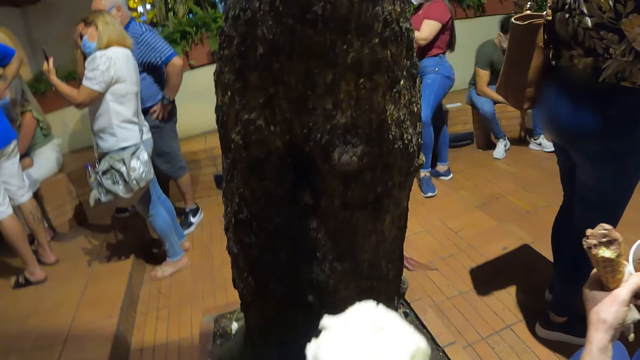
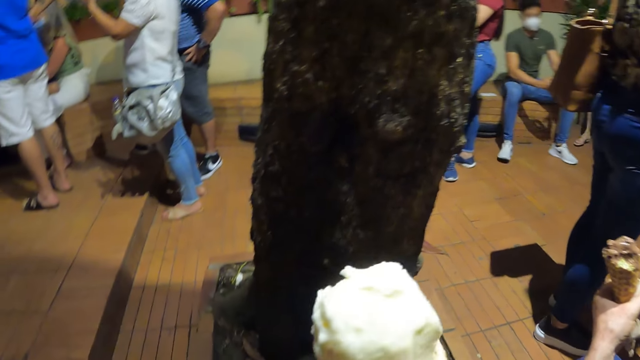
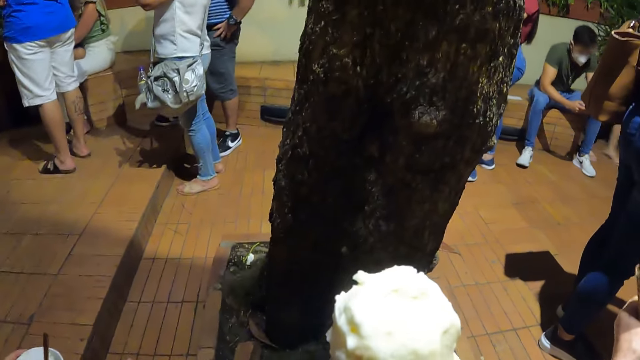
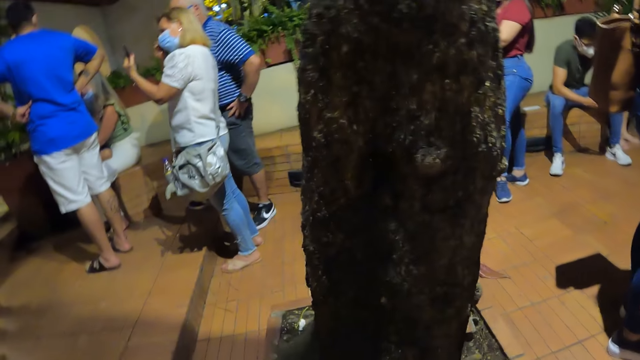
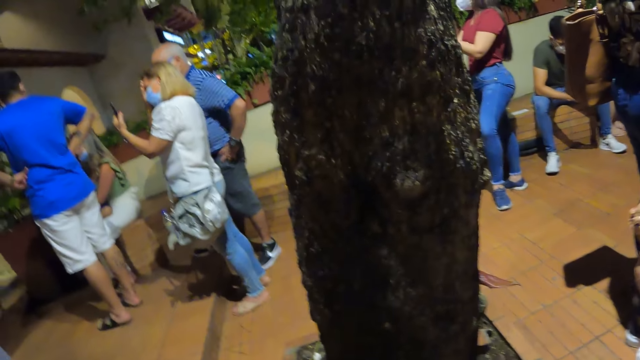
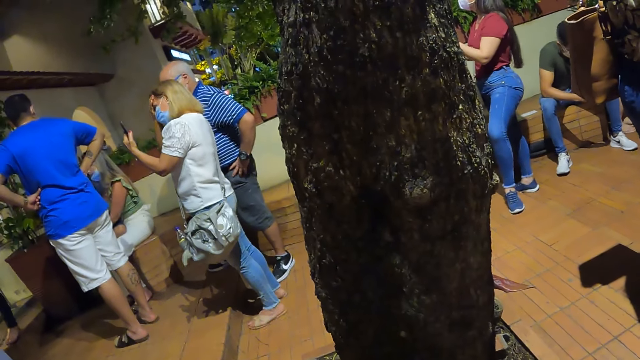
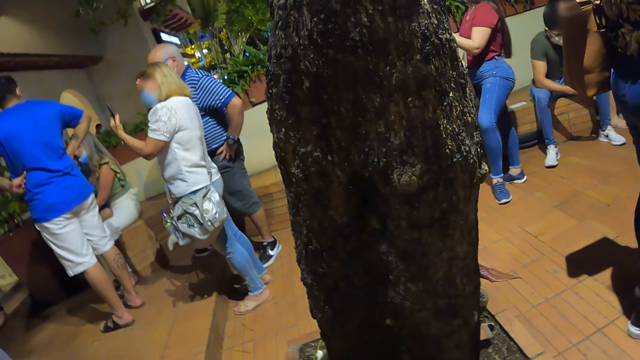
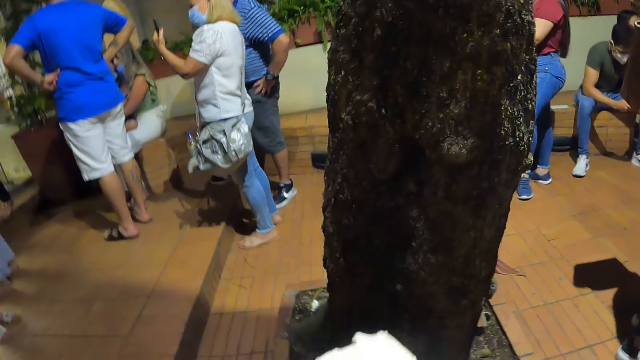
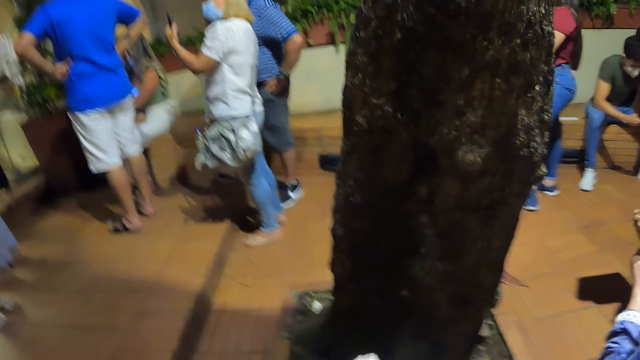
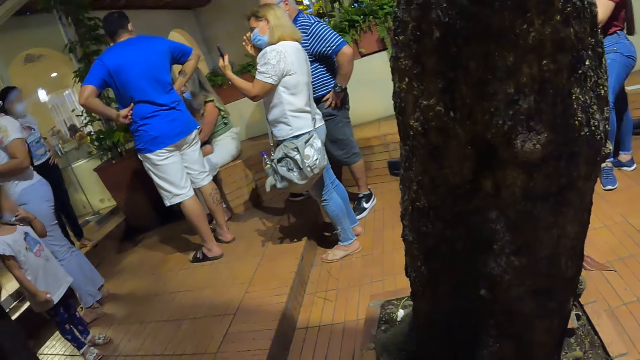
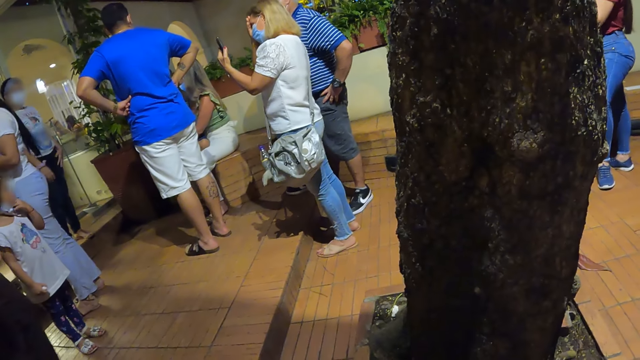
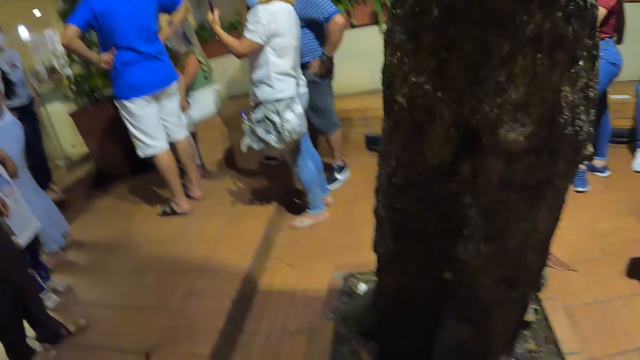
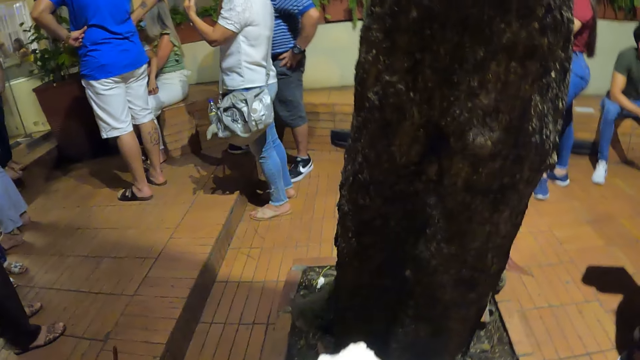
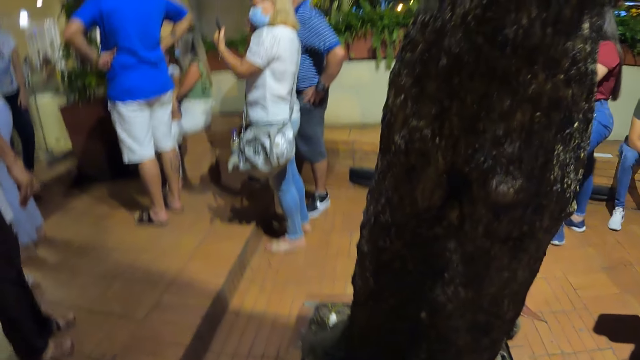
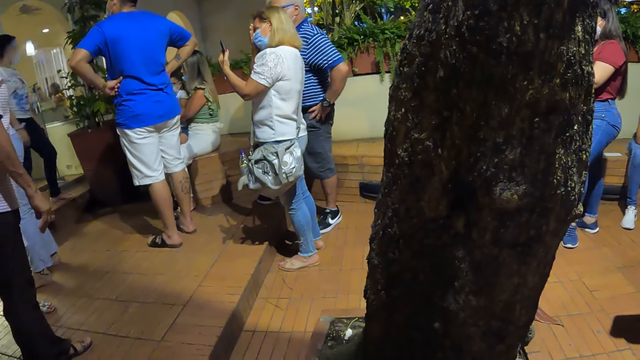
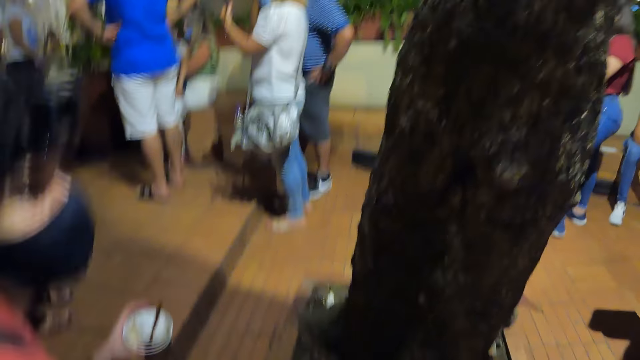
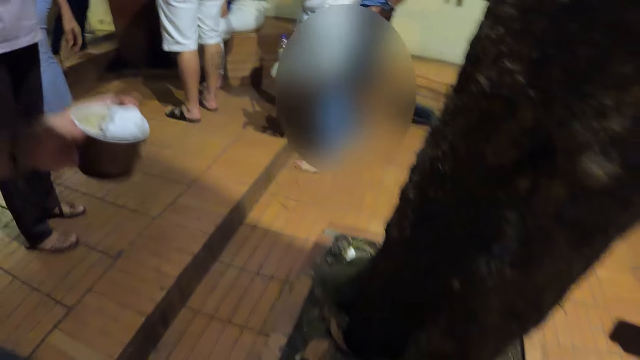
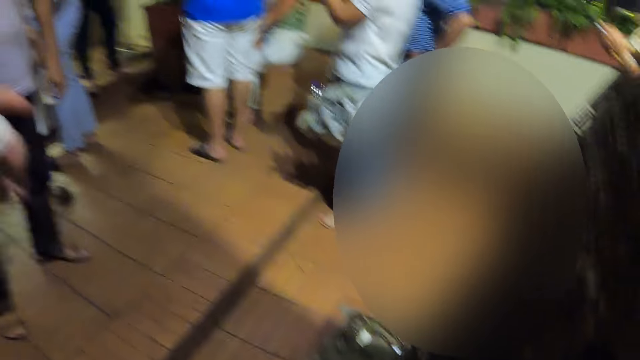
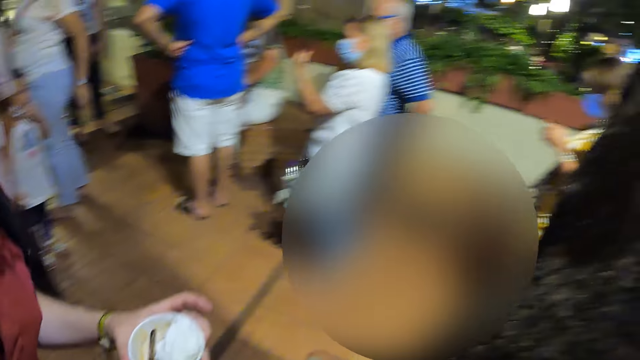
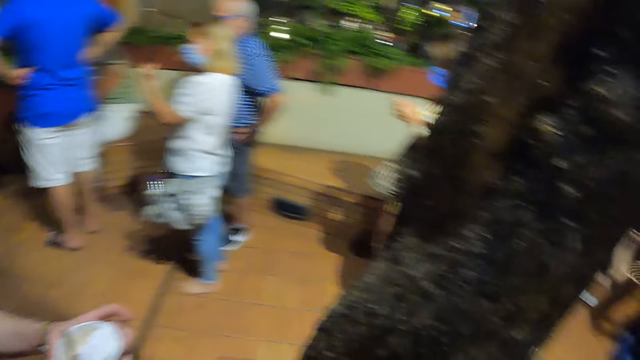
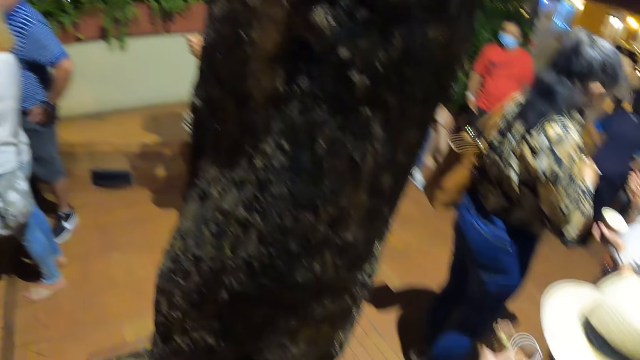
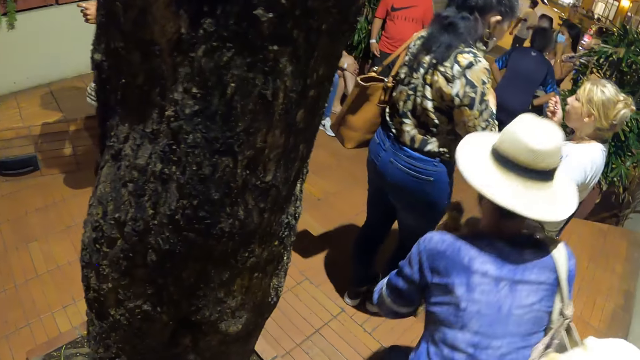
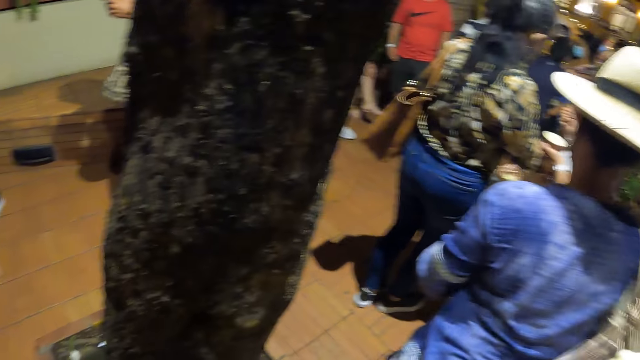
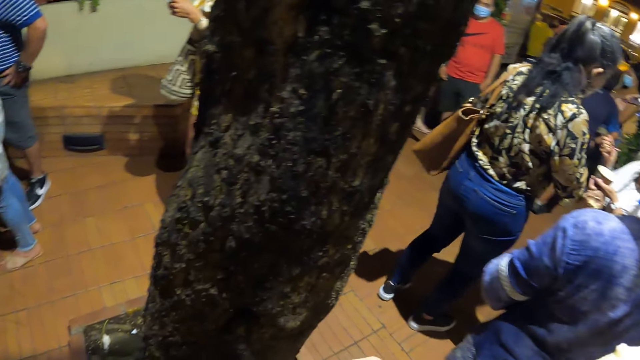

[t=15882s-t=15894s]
The camera wearer eats the ice cream. They look around.

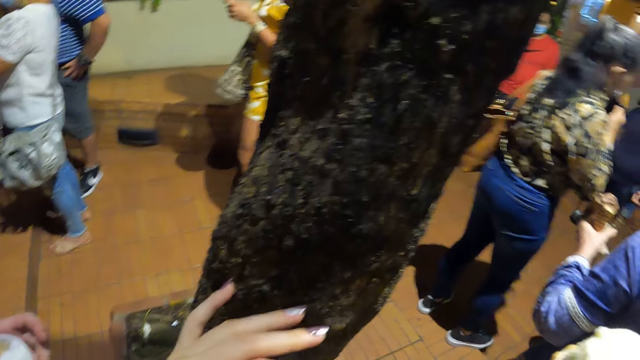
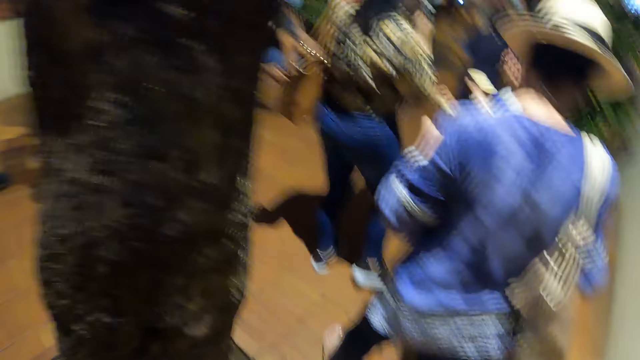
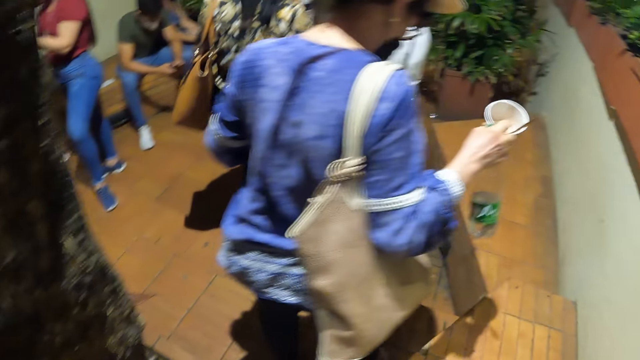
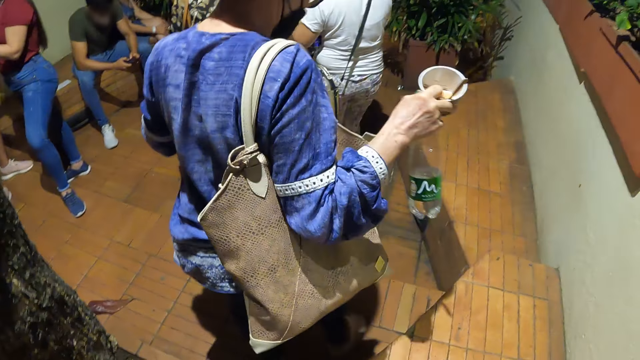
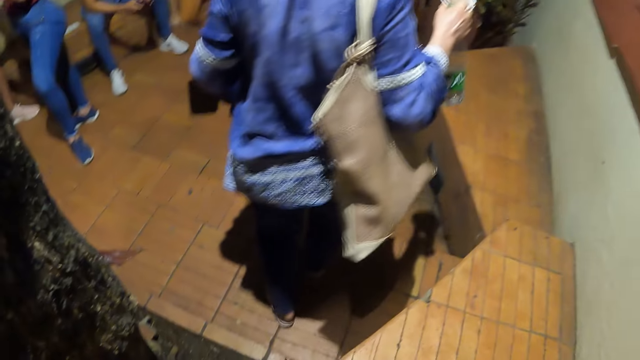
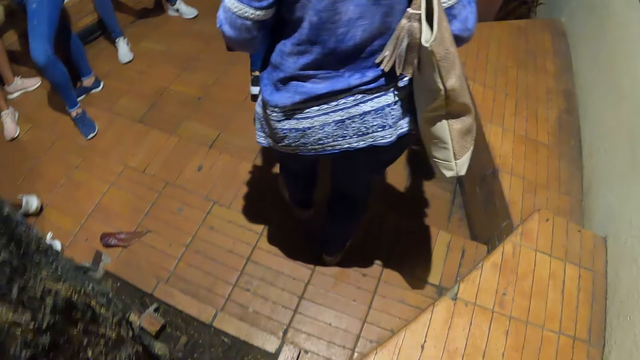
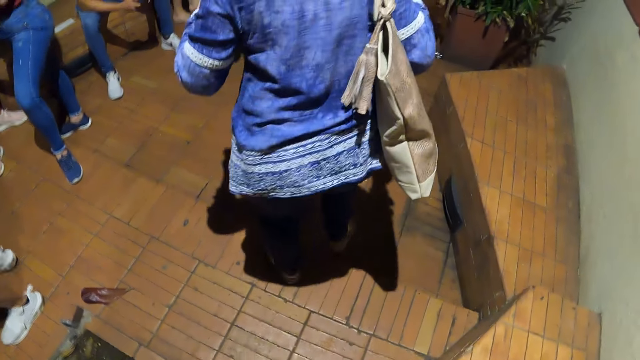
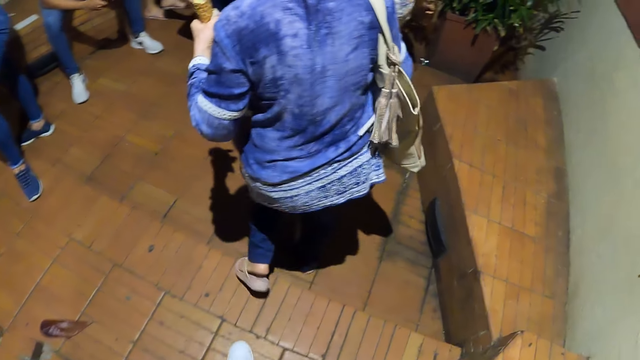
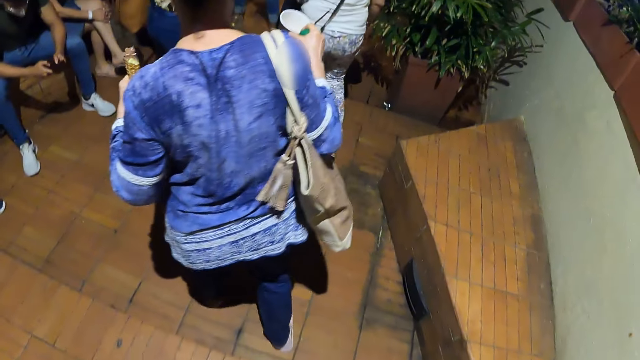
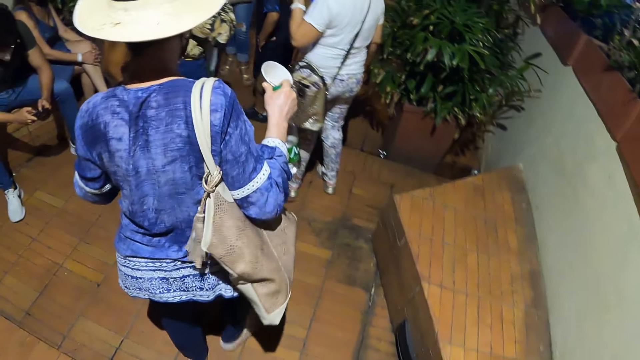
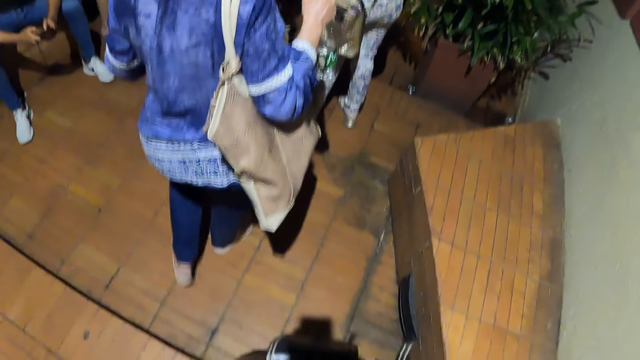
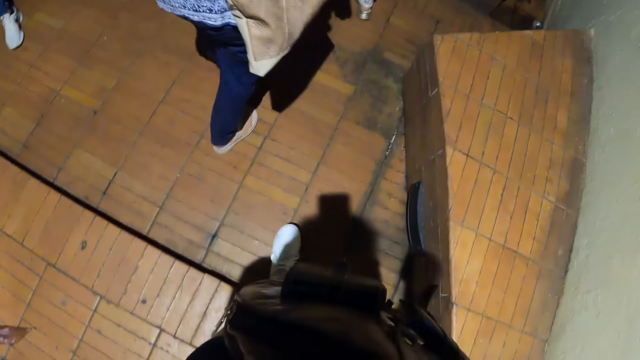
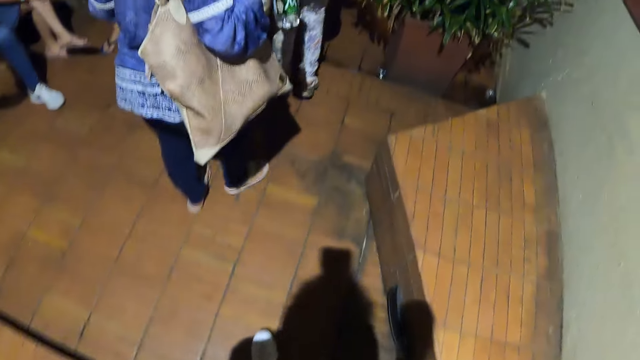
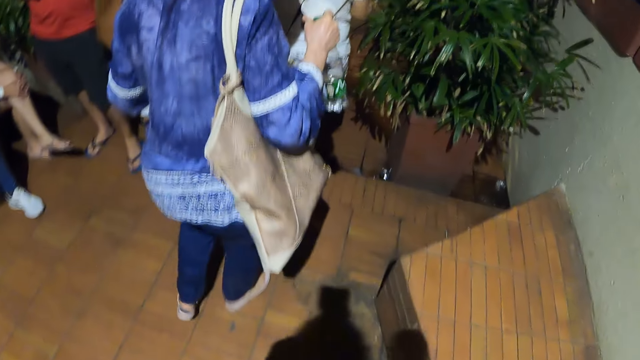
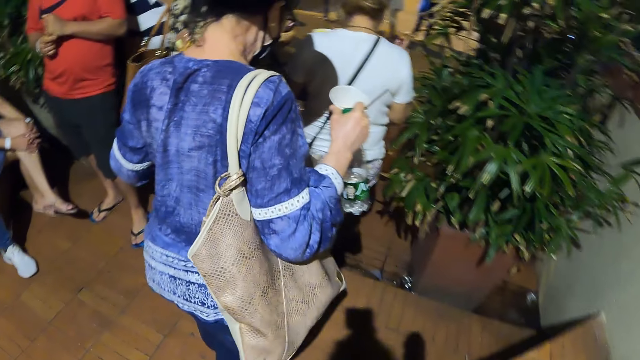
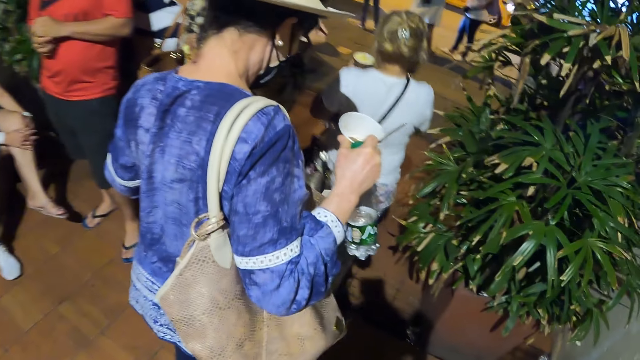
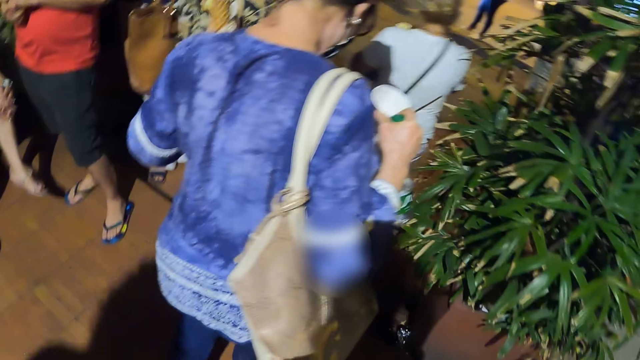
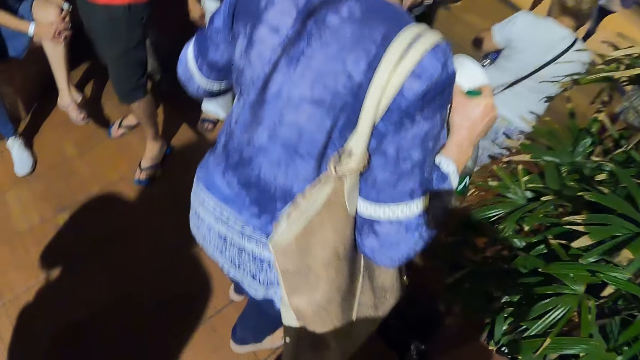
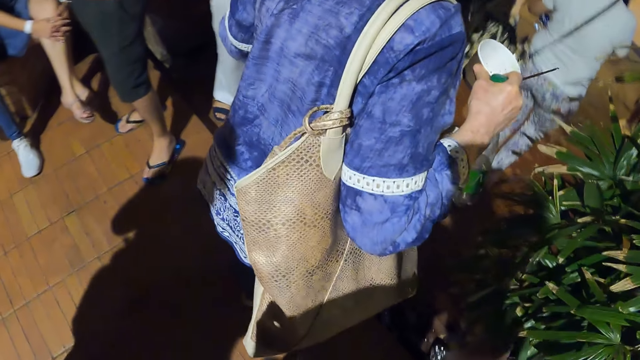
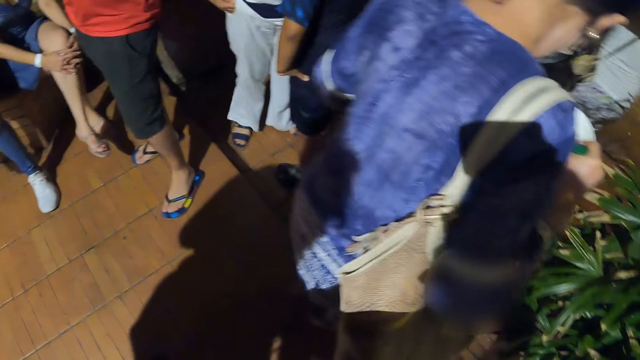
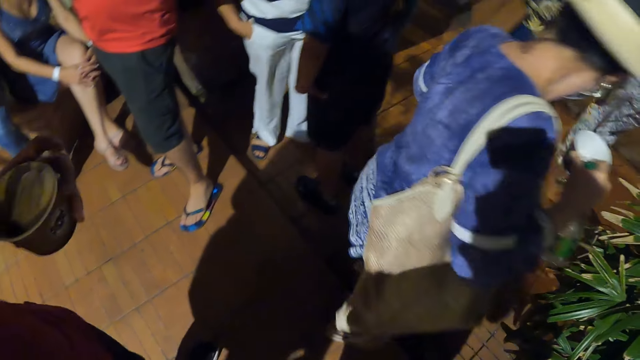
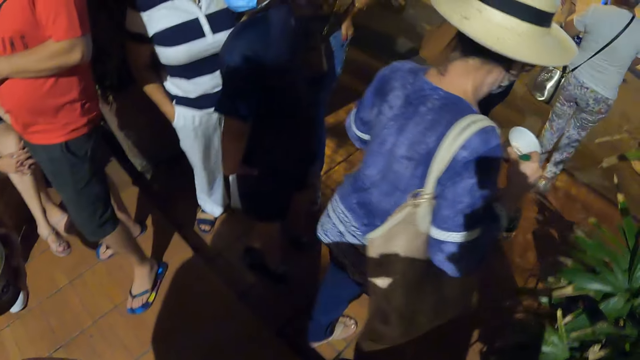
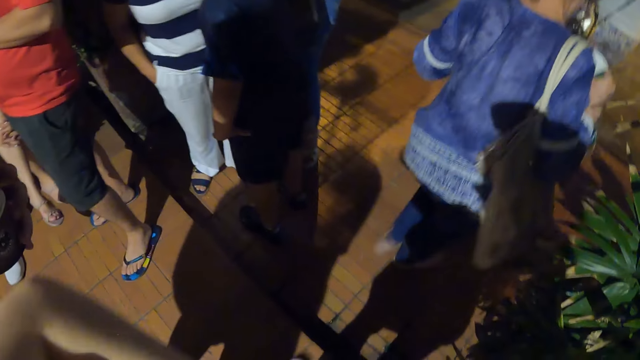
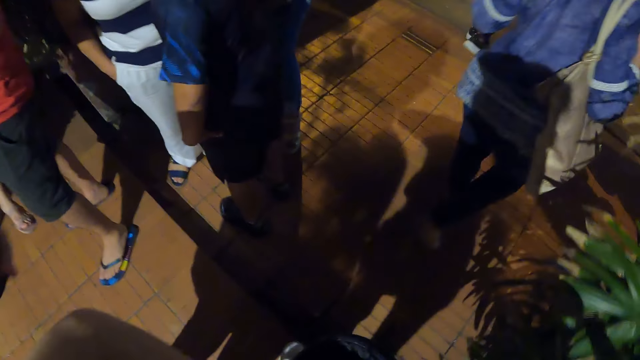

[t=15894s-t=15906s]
The camera wearer walks in the area.
